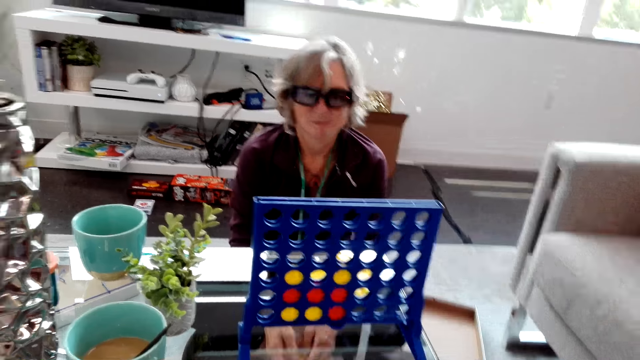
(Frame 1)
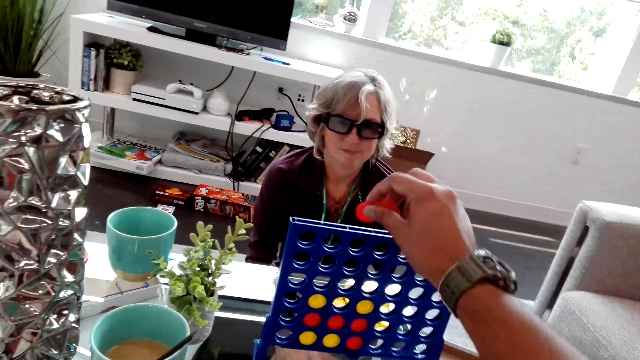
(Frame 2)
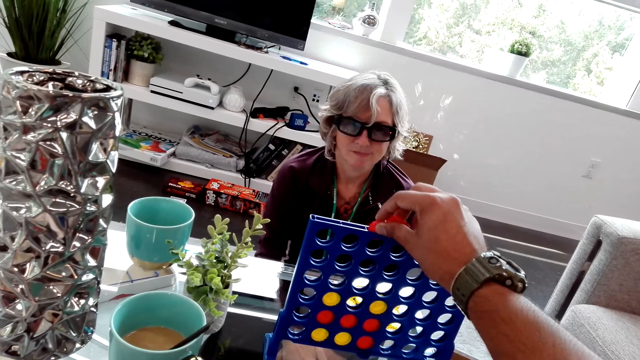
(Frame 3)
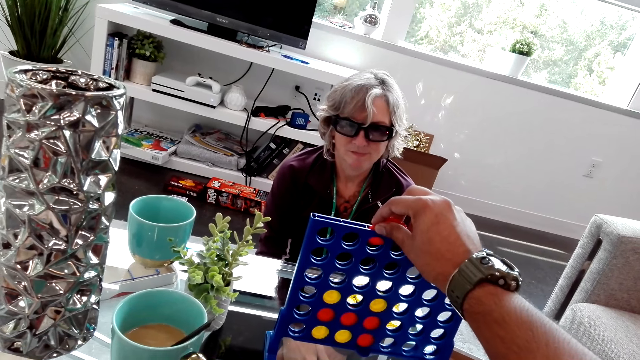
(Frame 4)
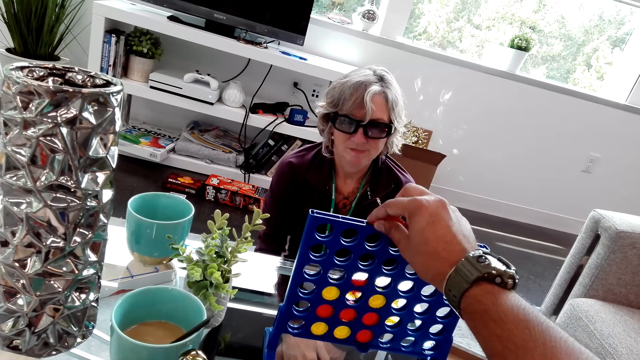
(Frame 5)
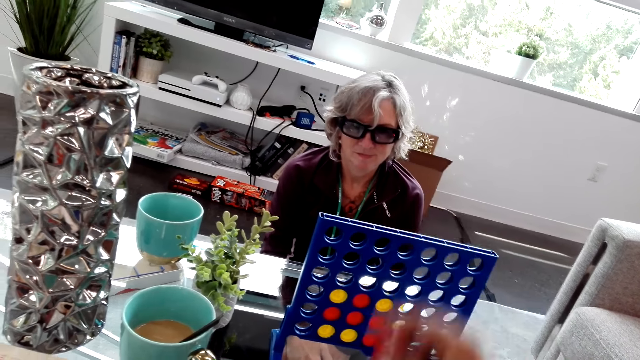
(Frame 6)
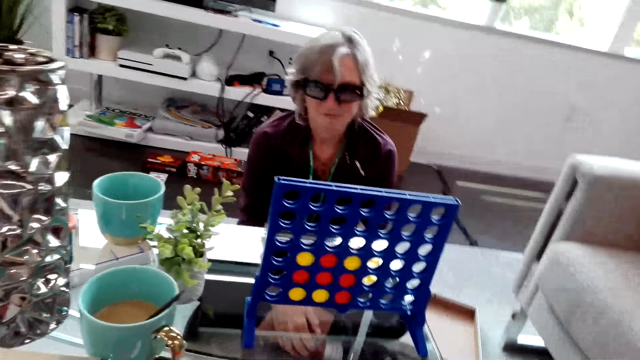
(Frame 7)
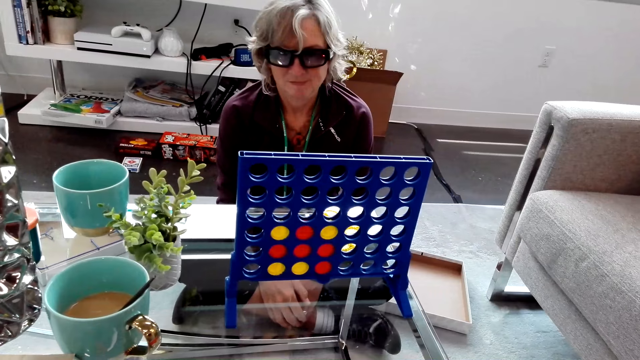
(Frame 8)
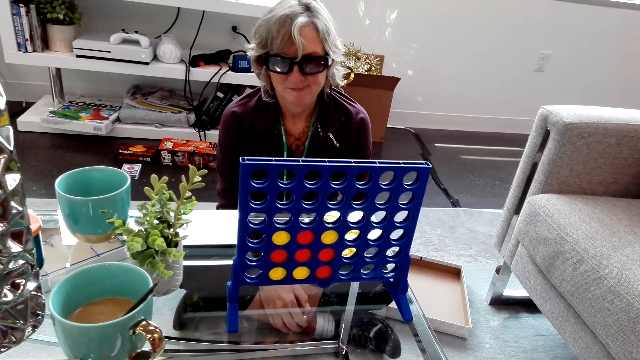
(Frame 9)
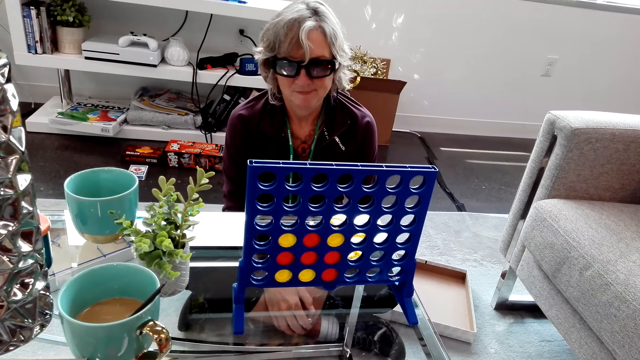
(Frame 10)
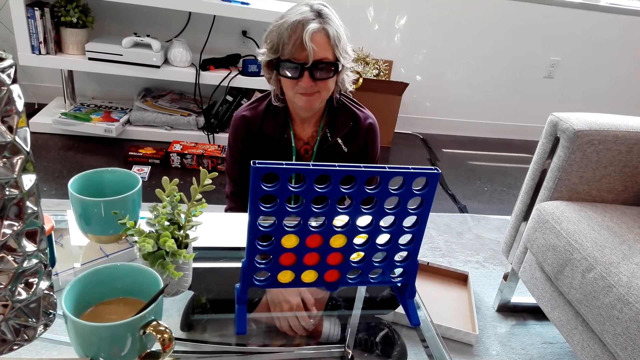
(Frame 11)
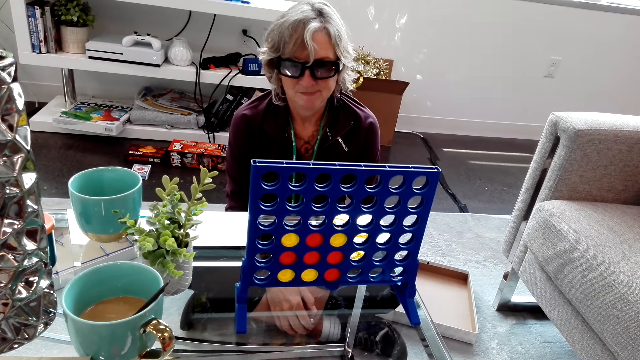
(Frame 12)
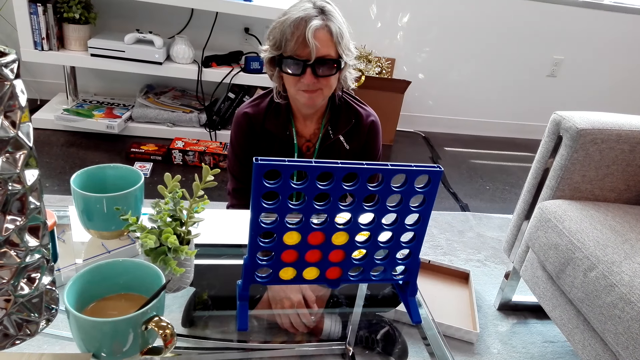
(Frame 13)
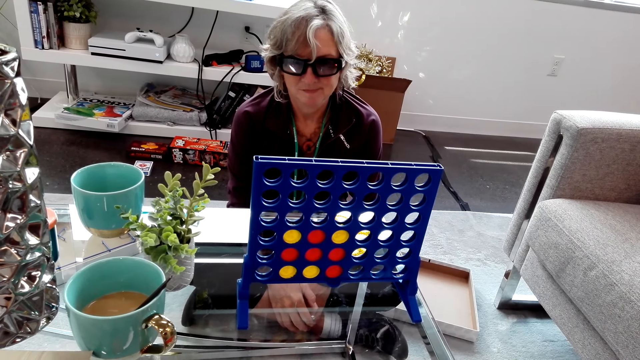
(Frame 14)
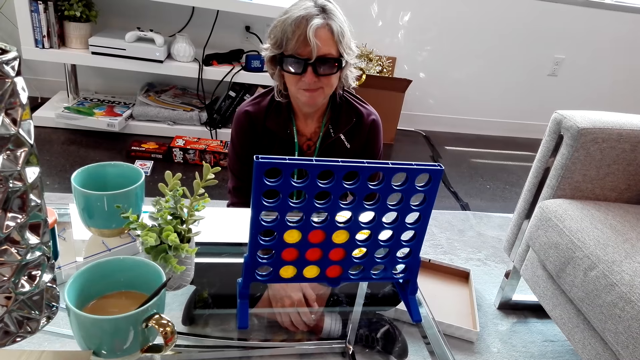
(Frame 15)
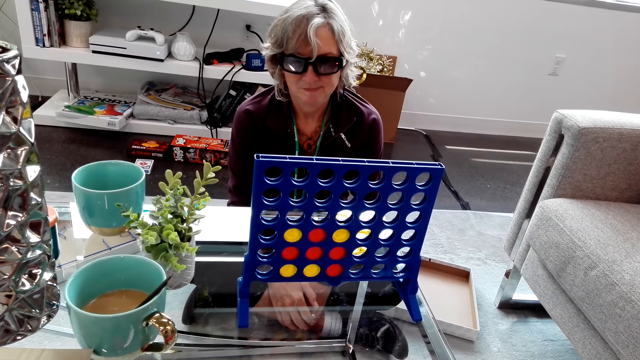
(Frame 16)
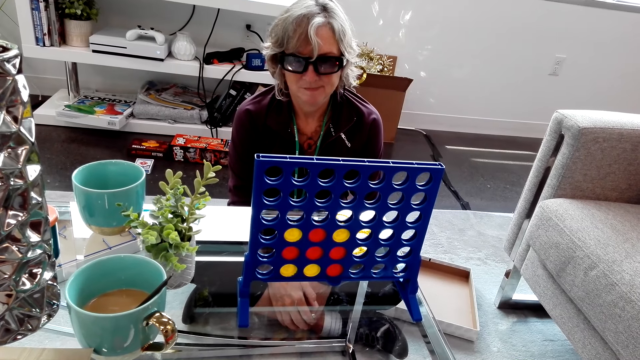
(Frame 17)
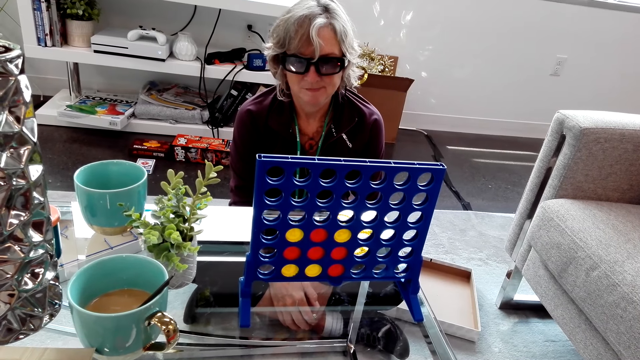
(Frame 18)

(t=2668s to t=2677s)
The camera wearer plays the connect four game. He holds two red pieces over the rack. He drops one red piece inside the rack. He removes his hand from the rack.

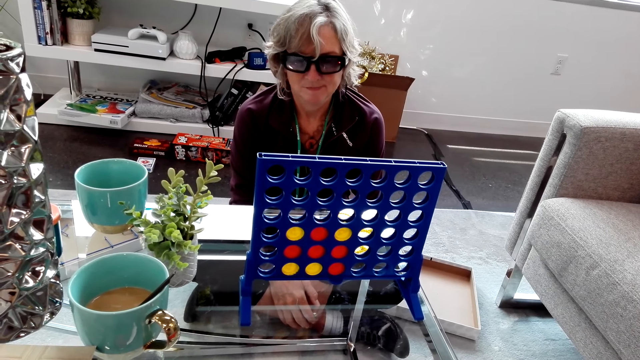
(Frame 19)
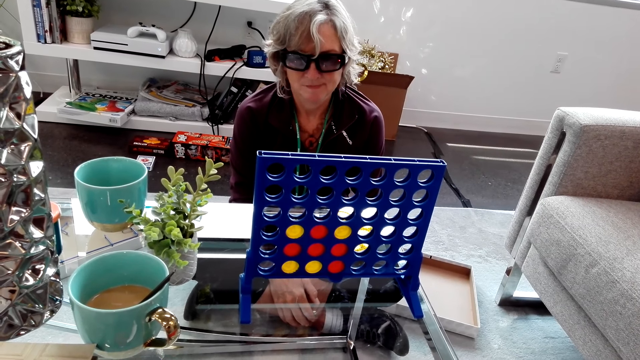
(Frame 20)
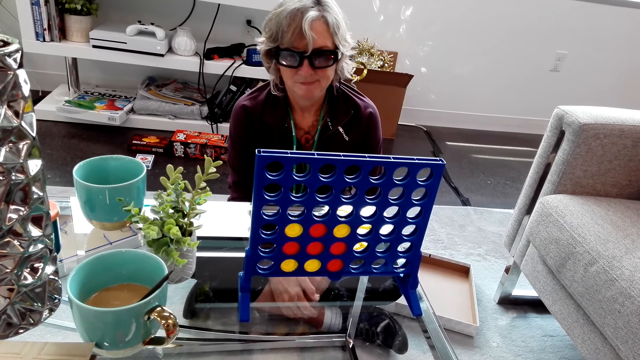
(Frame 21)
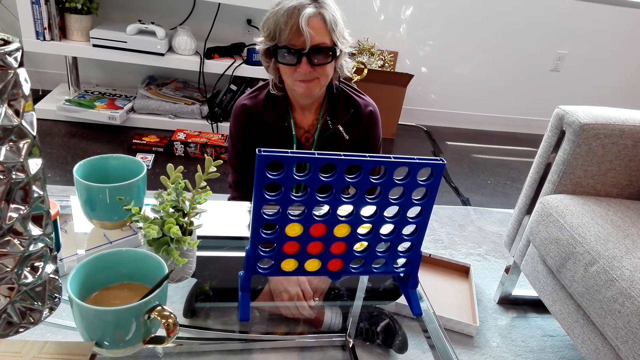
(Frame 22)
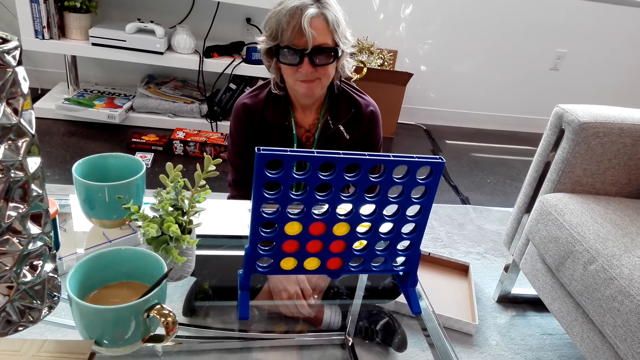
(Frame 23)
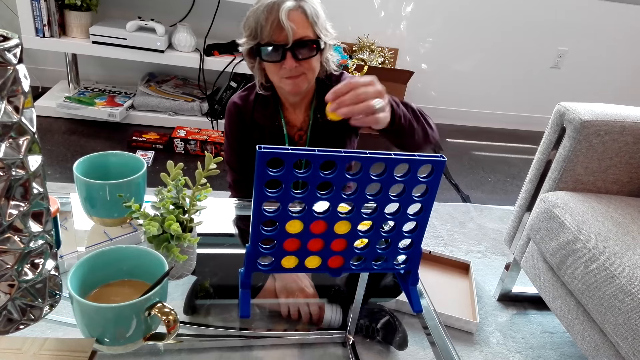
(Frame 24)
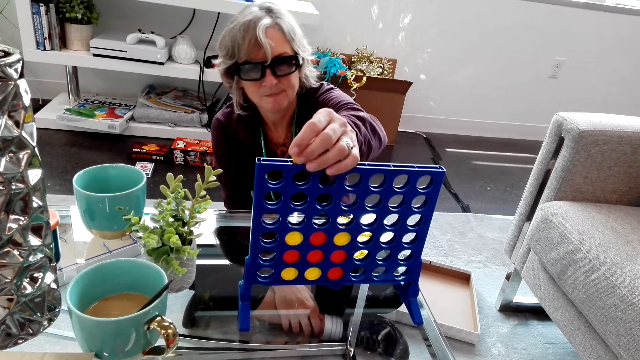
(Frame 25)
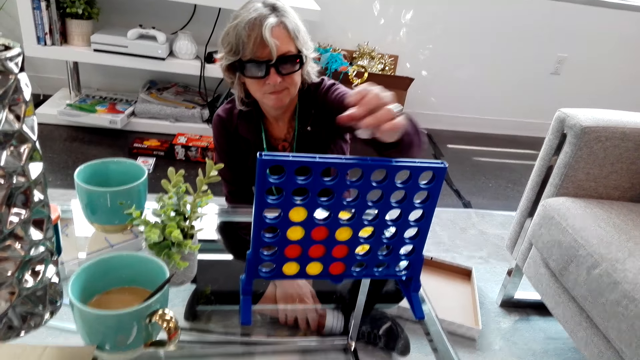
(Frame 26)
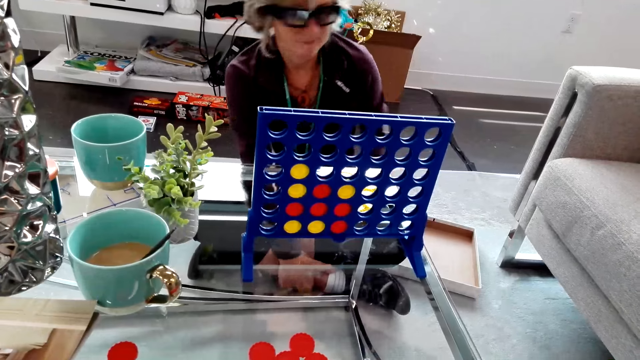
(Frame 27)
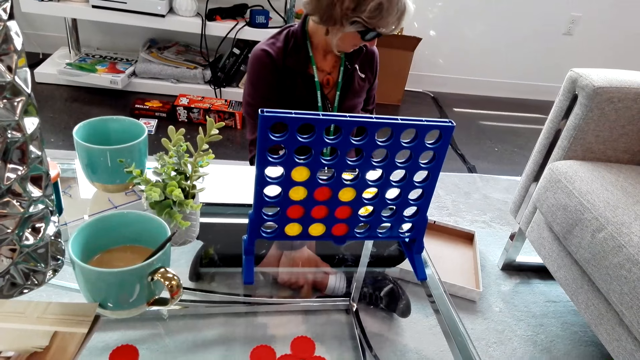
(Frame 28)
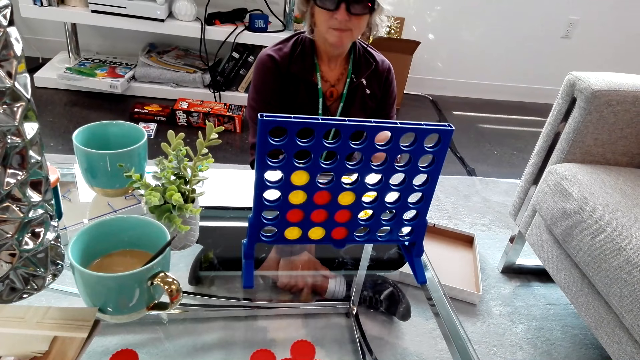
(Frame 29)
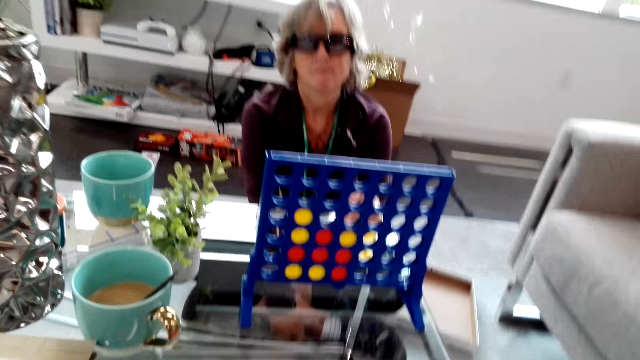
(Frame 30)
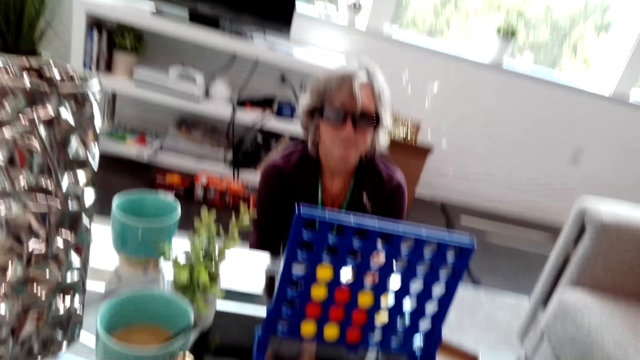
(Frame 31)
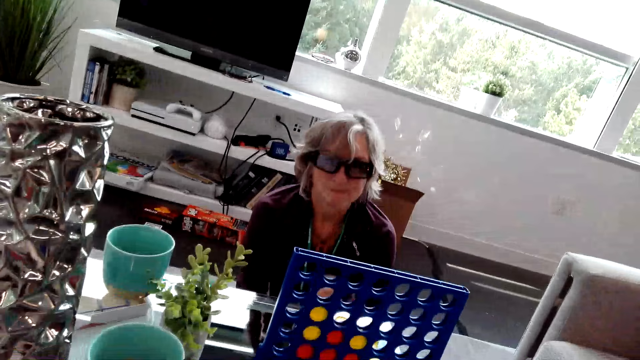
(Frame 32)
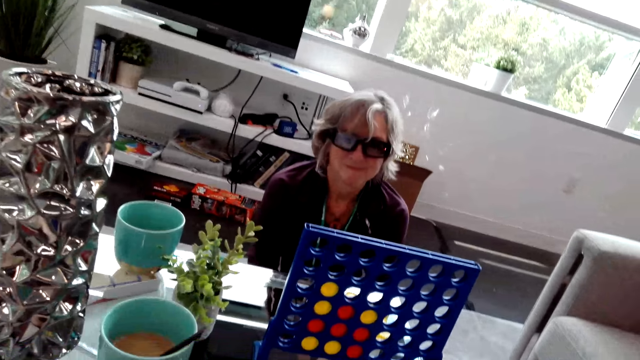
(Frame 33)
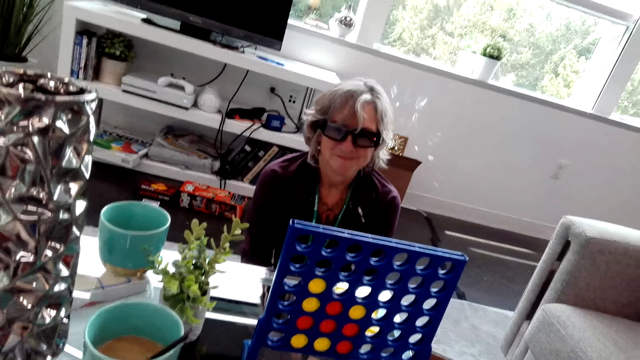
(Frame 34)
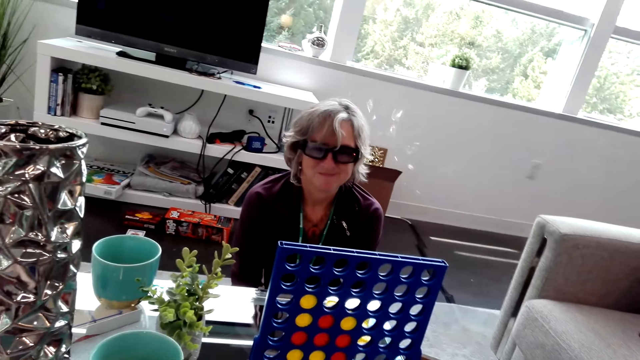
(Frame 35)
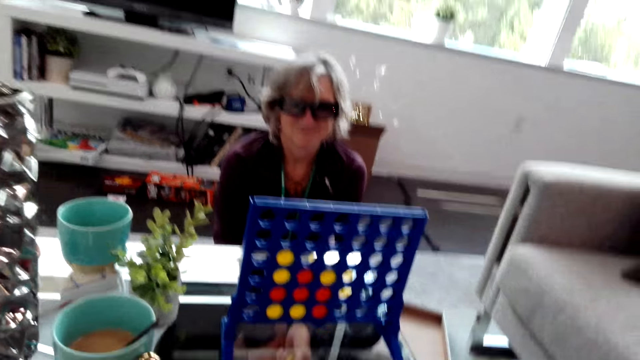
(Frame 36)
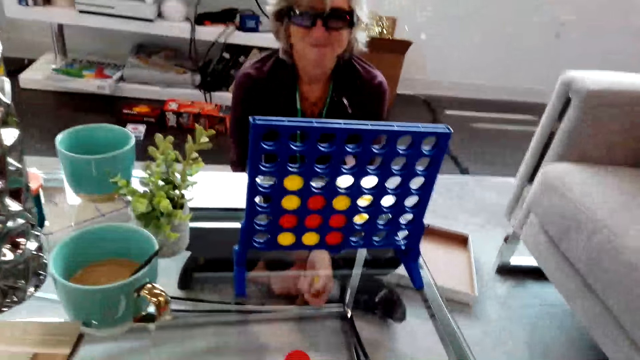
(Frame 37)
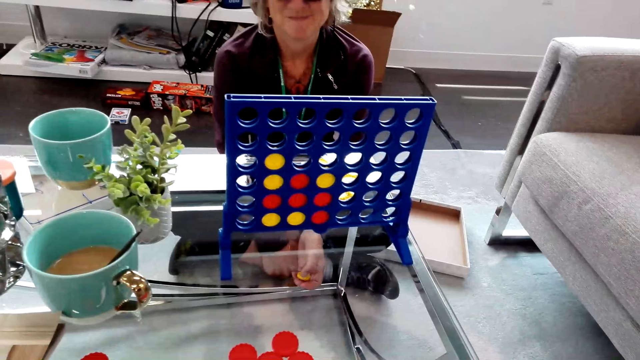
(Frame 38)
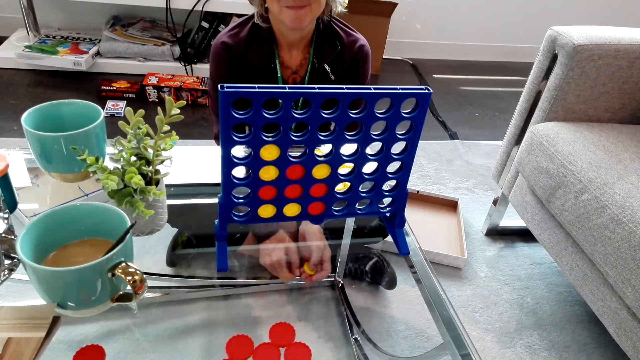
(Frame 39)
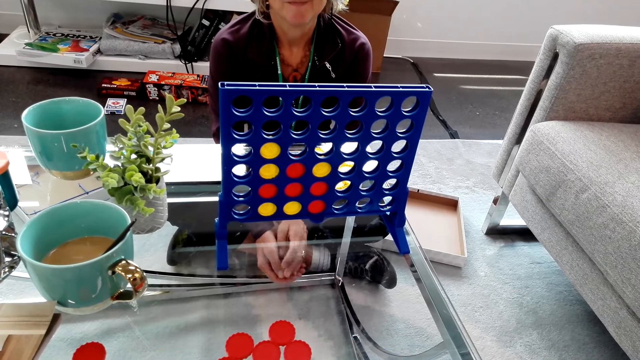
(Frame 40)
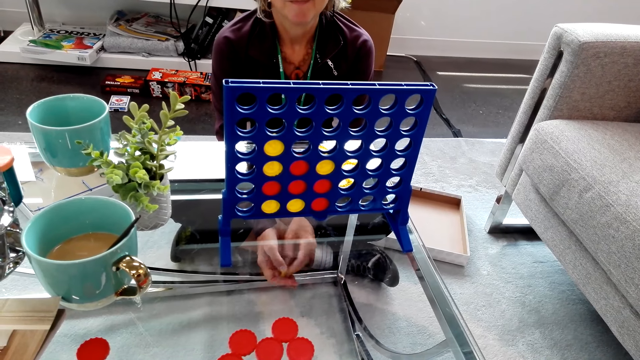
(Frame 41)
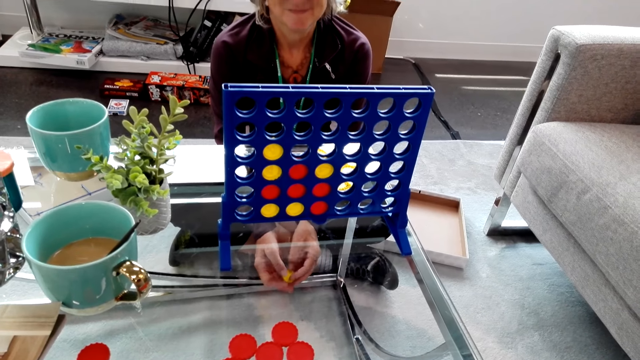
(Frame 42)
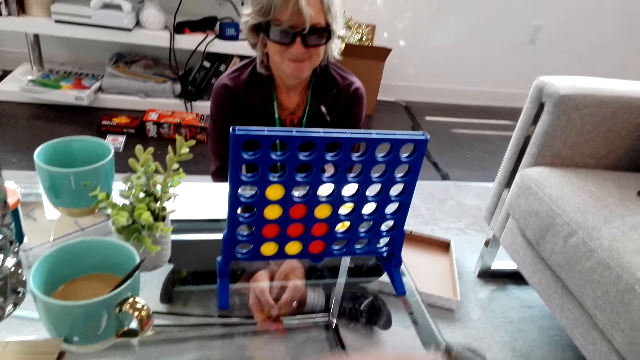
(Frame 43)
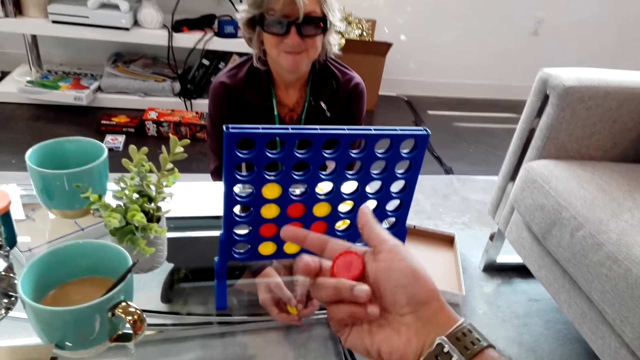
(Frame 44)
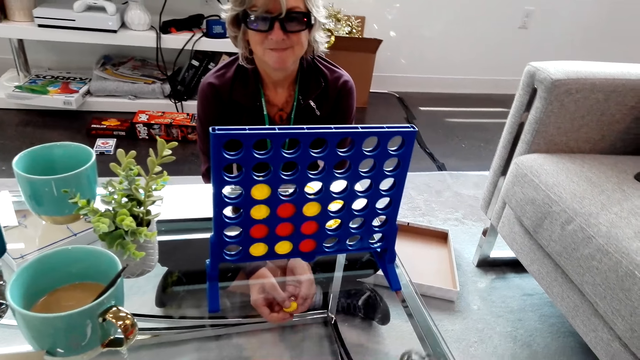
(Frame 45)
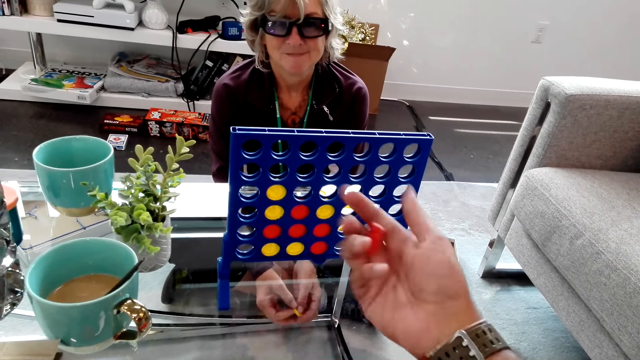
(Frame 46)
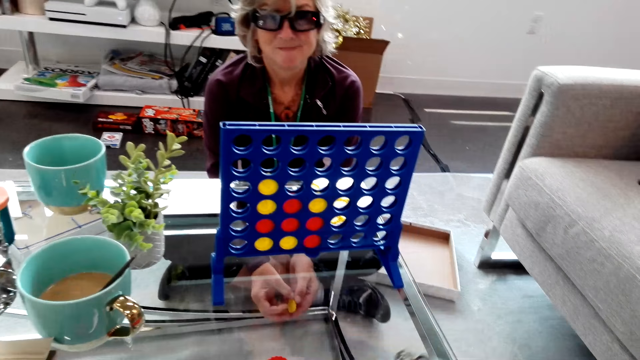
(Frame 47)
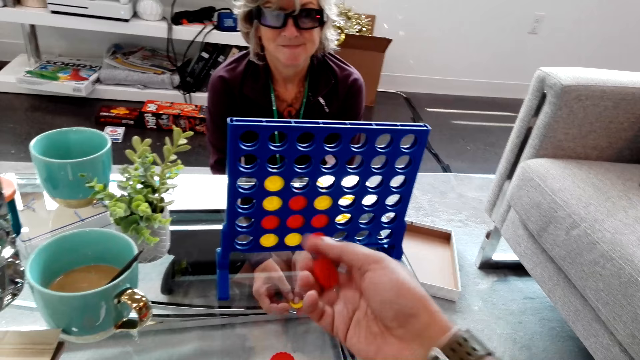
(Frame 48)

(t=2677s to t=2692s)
A lady reaches her hand over the rack. The lady plays the connect four game. The lady drops a yellow piece inside the rack. The lady holds her feet. The lady holds yellow game pieces in hand. The lady touches the yellow game piece in hand. The camera wearer shows a red game piece in hand.
